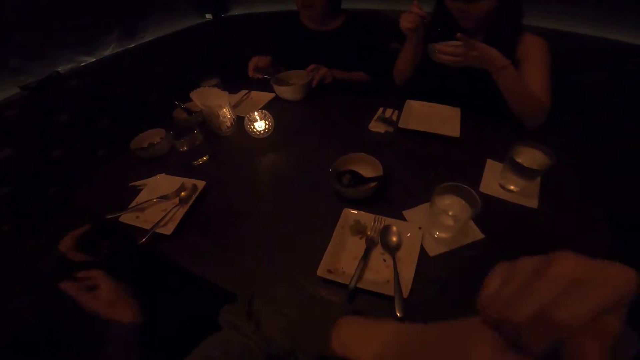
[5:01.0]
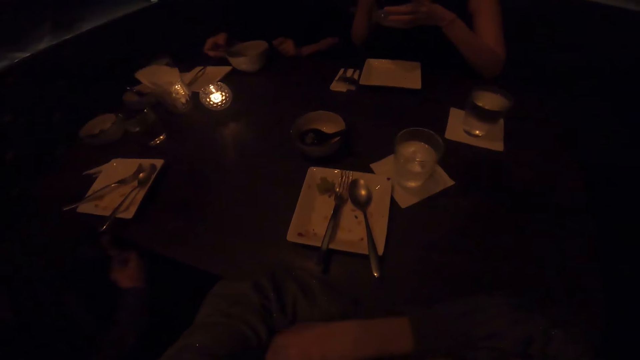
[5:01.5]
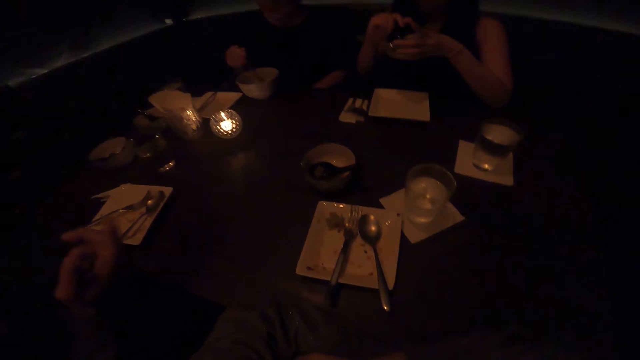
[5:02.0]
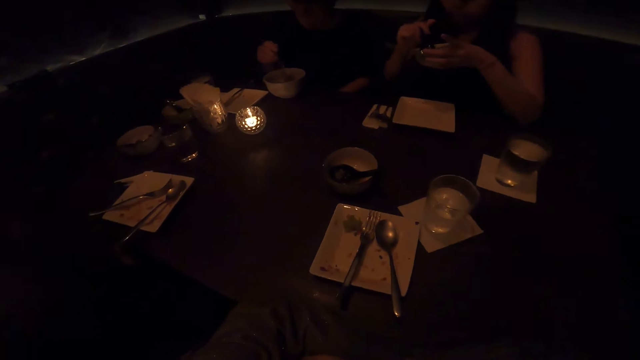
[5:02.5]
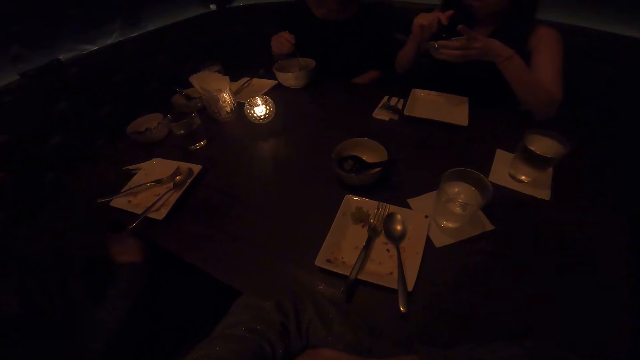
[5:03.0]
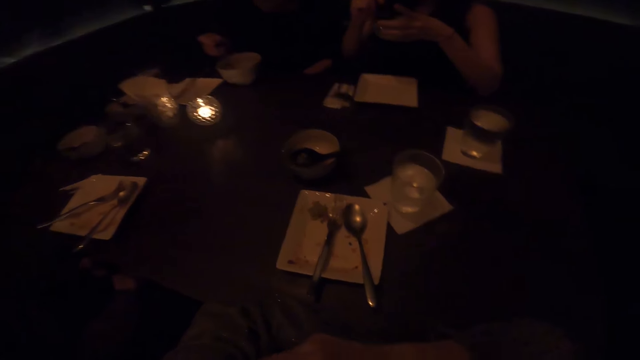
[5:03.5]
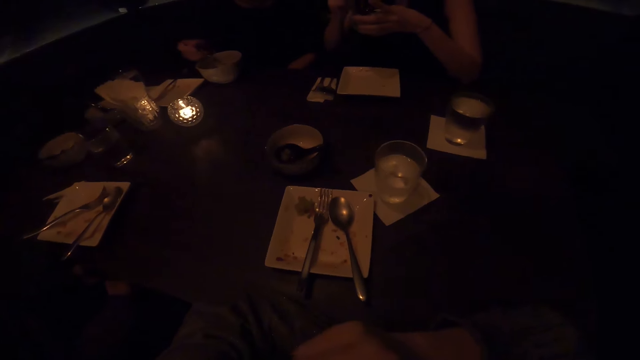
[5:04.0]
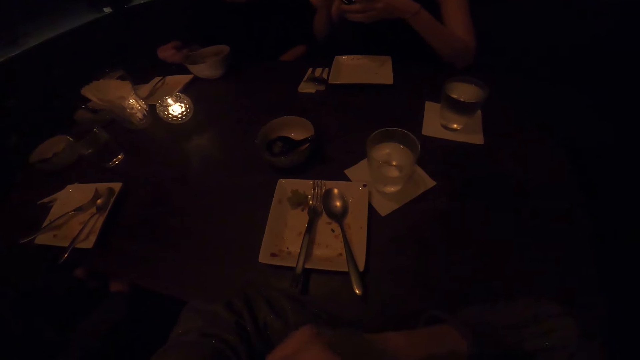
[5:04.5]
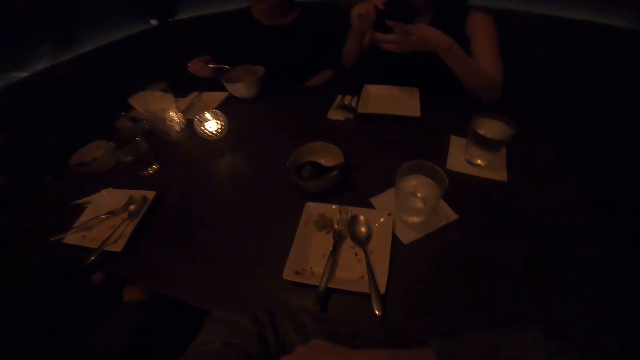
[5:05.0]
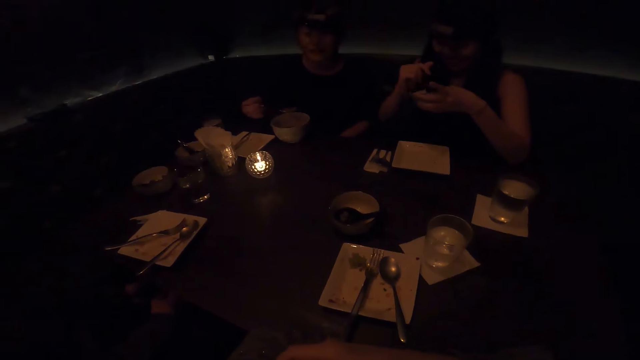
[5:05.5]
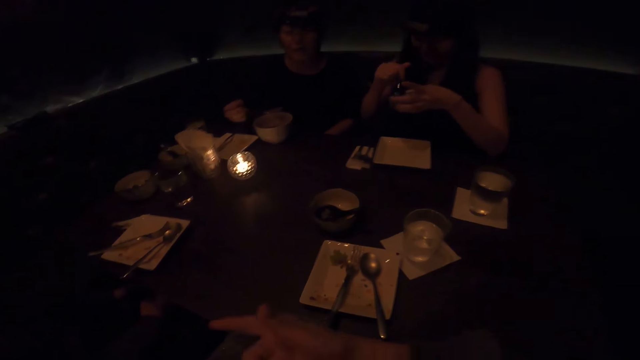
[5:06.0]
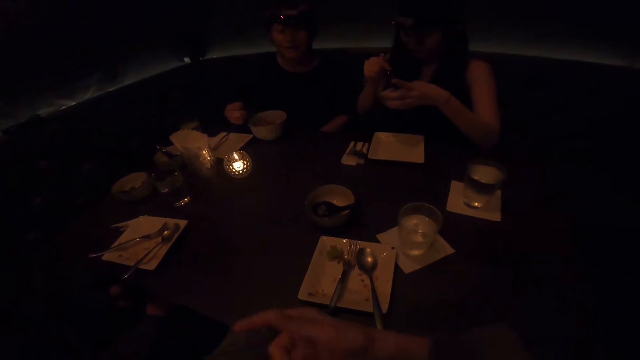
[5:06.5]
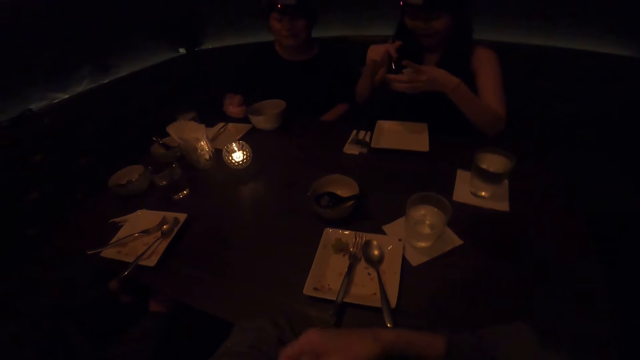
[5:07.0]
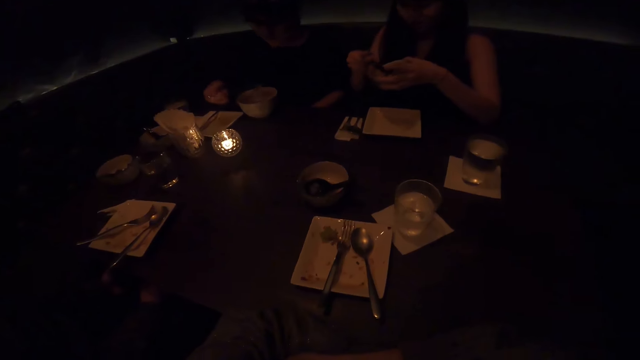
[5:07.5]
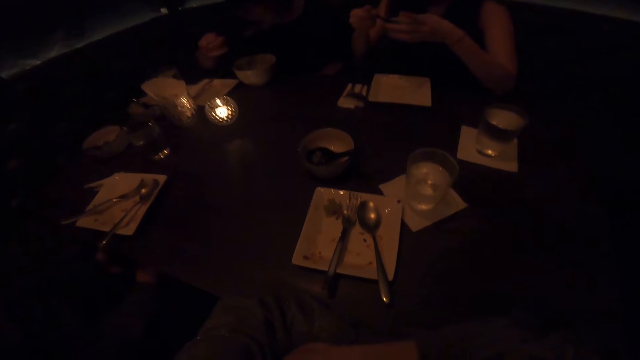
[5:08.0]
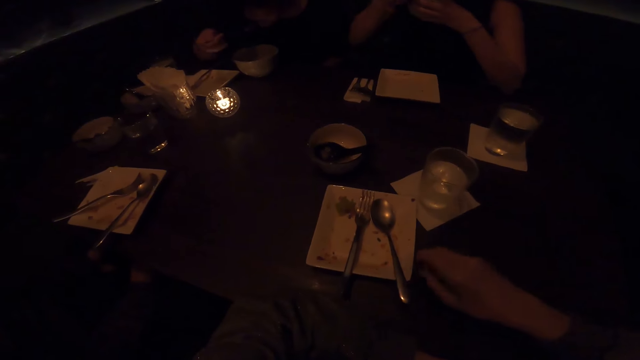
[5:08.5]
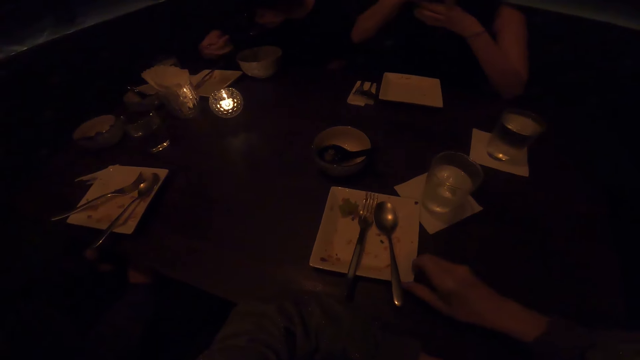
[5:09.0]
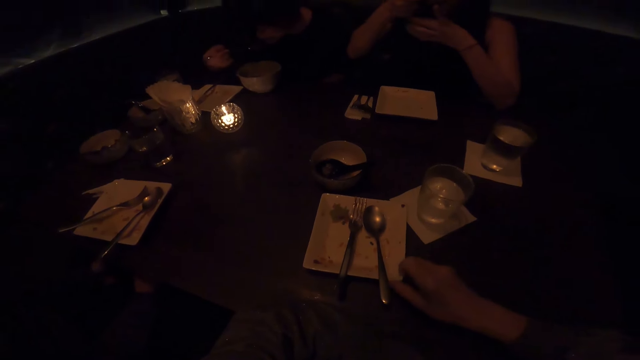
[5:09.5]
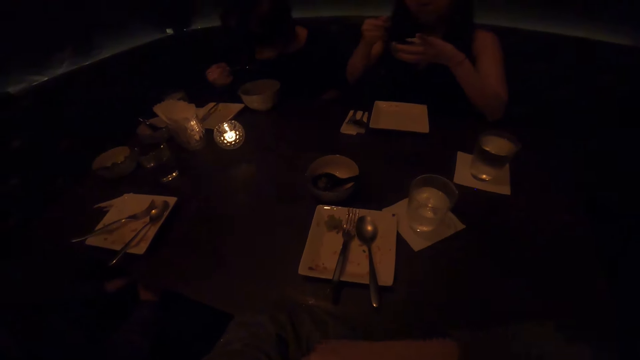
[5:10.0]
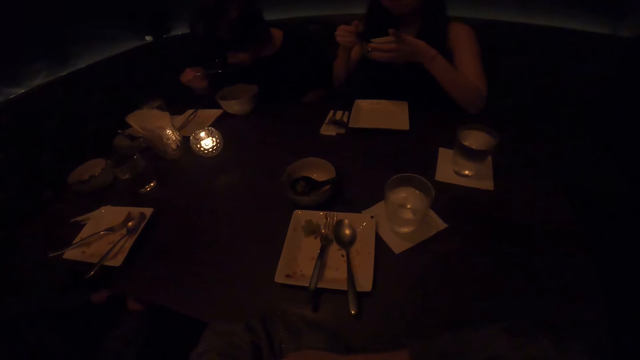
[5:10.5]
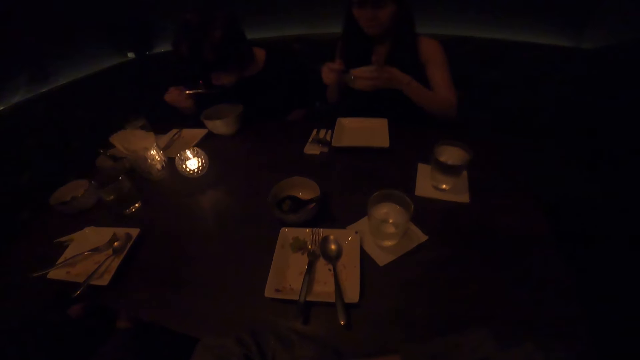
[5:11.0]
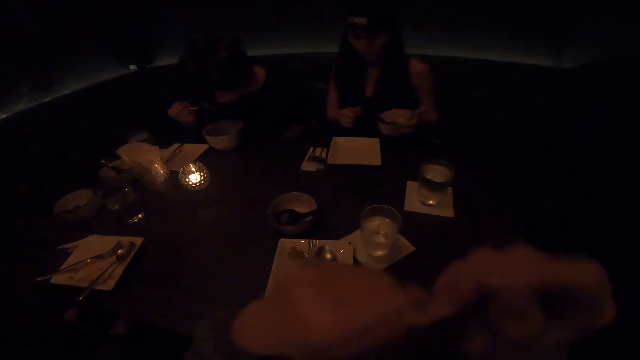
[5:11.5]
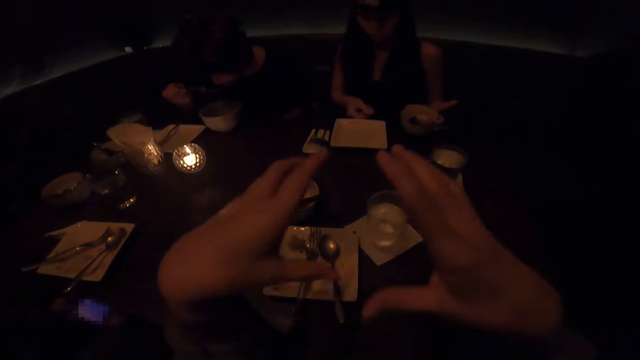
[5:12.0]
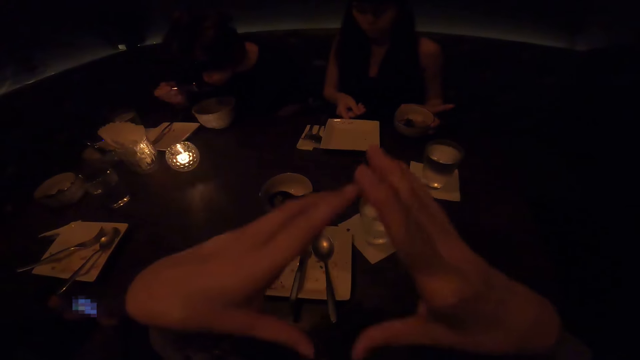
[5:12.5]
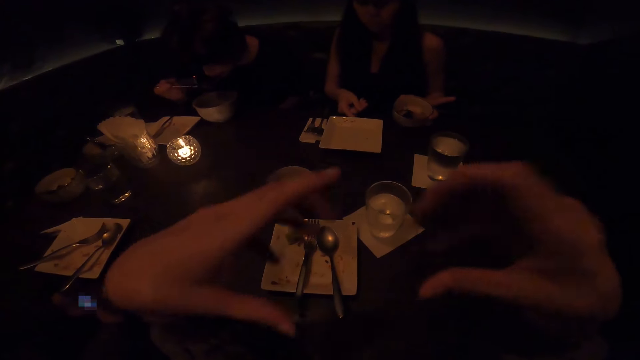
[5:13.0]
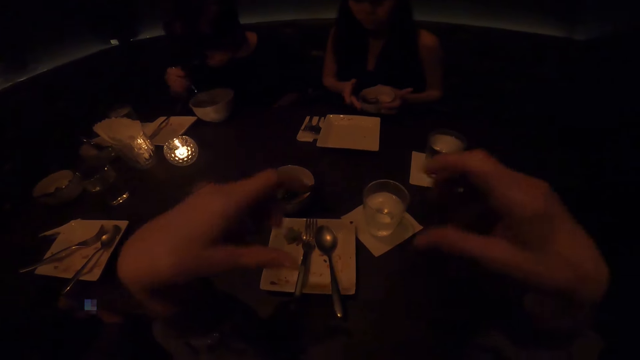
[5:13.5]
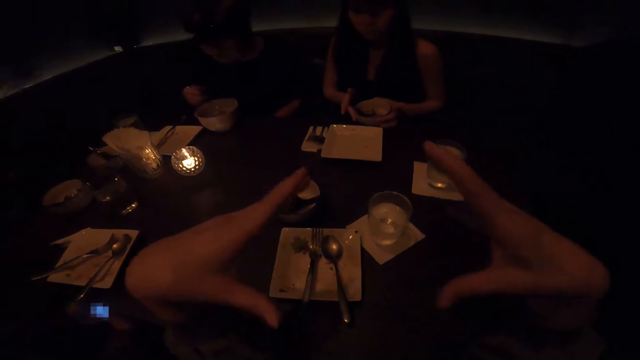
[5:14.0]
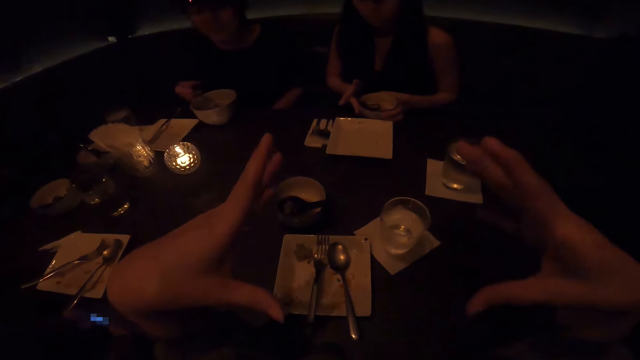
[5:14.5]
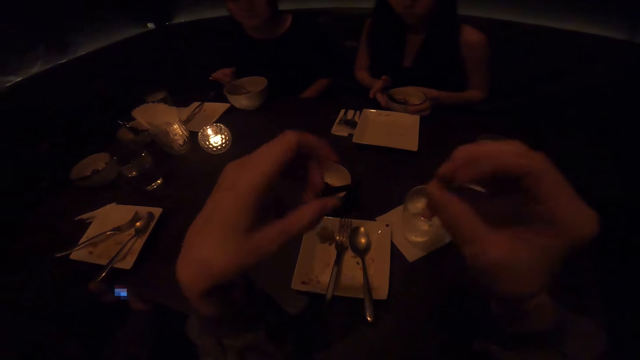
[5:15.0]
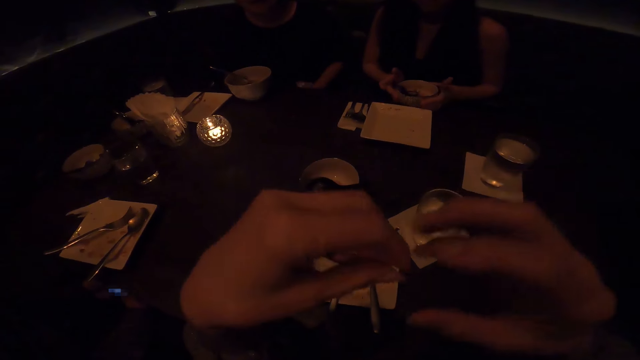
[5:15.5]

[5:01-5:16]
The camera wearer converses with colleagues. She moves her hands. She moves a plate on the table with her right hand. She moves her hands. She gestures.

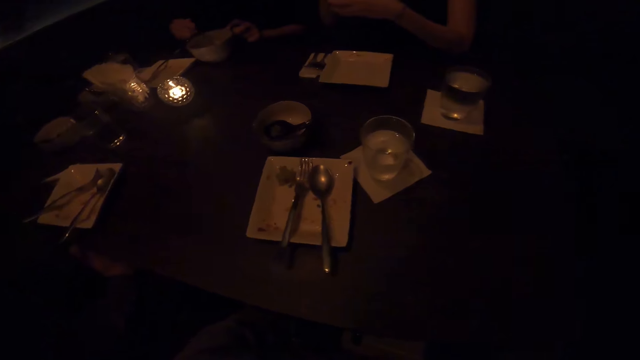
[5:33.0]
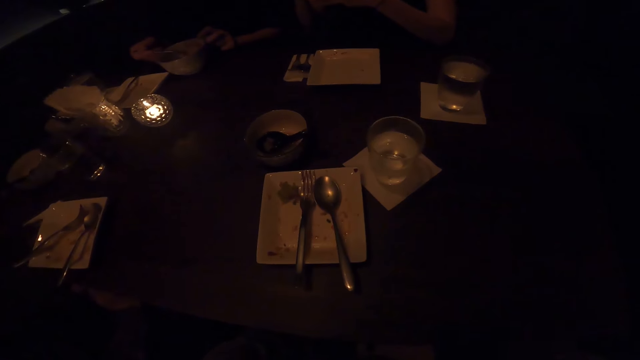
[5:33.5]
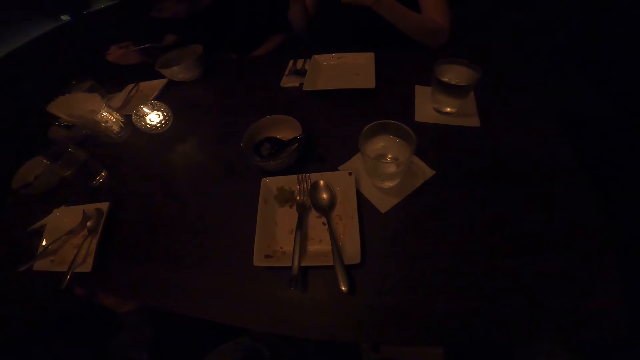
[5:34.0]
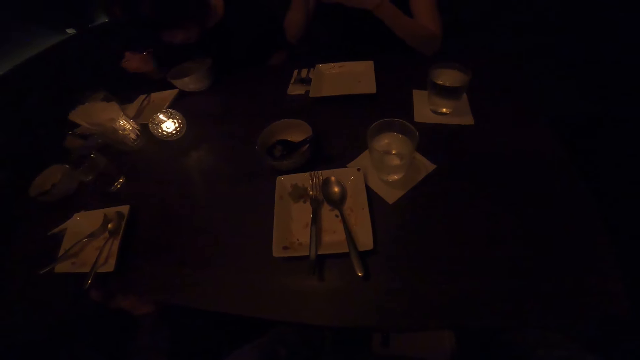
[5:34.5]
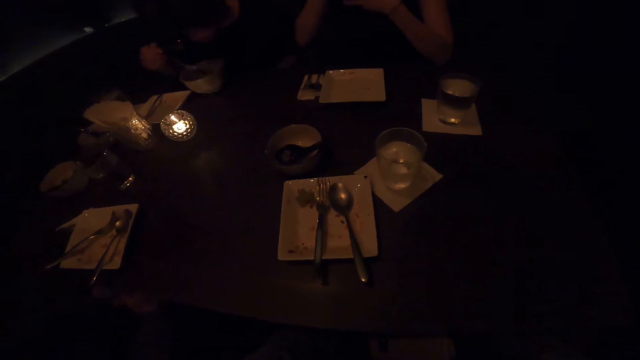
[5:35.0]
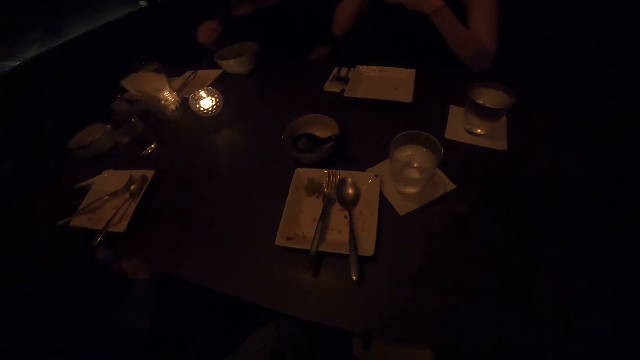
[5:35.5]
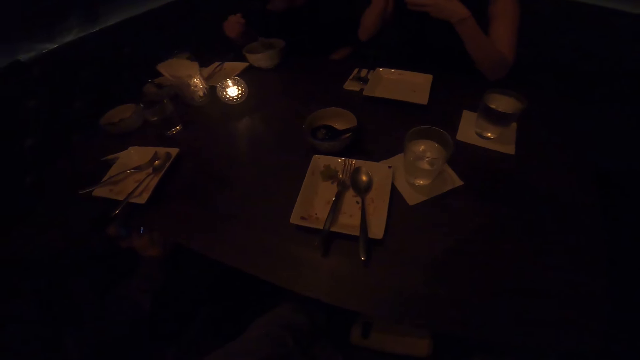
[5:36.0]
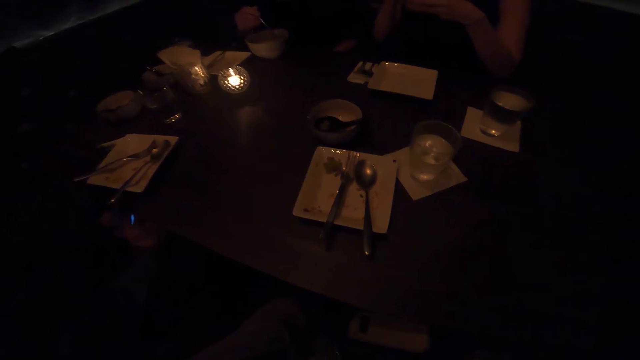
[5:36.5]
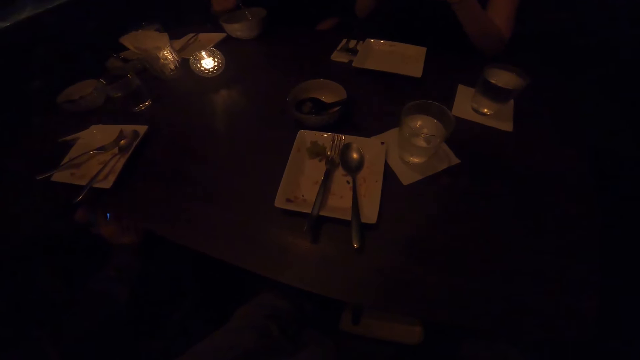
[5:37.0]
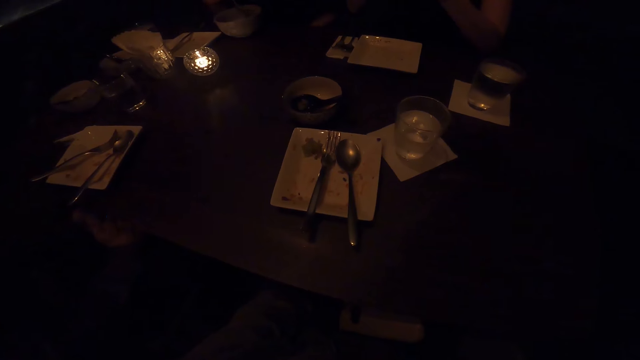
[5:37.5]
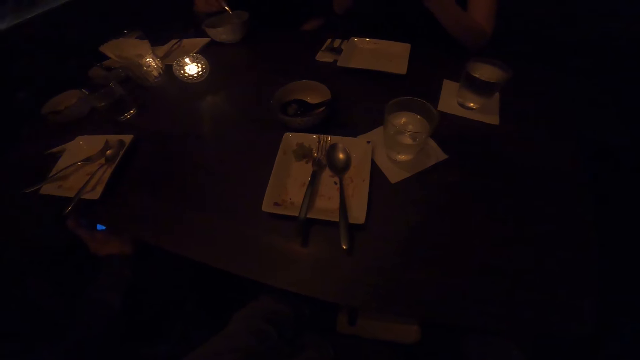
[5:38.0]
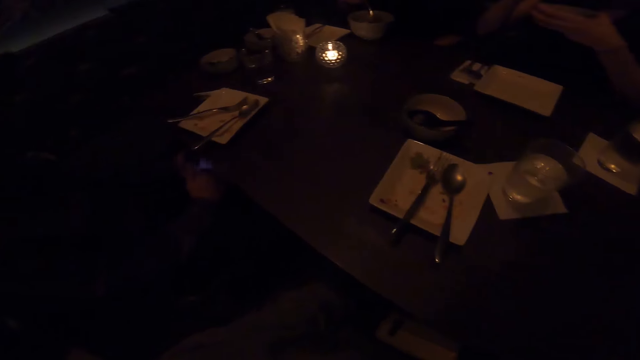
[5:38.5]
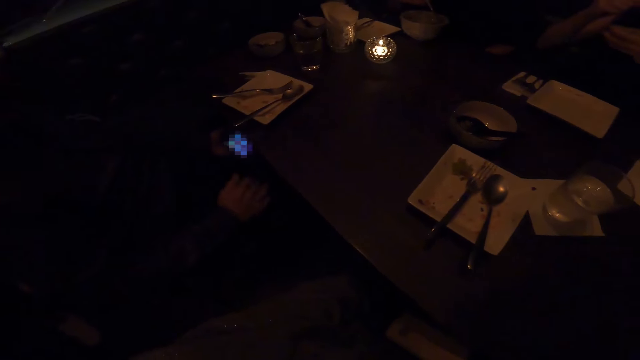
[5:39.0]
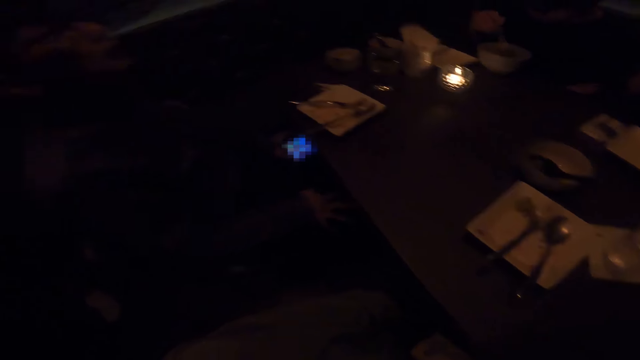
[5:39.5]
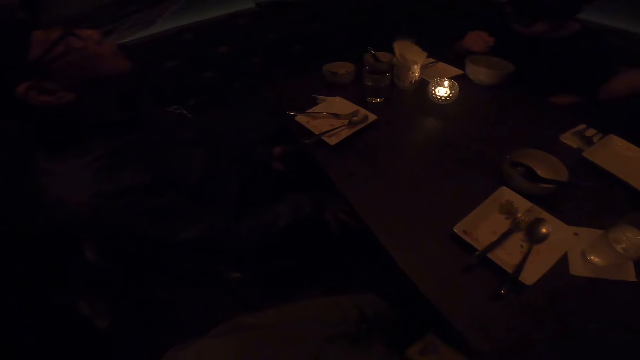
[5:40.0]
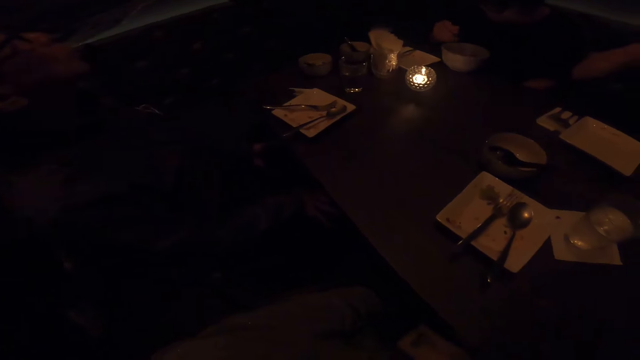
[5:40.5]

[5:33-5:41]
The camera wearer looks around the table.
